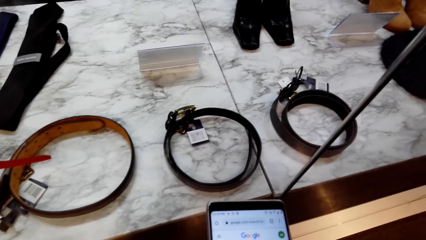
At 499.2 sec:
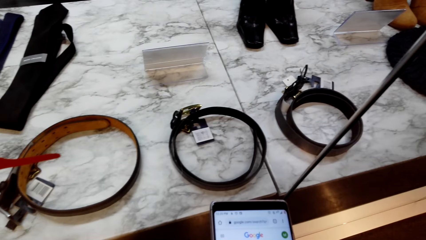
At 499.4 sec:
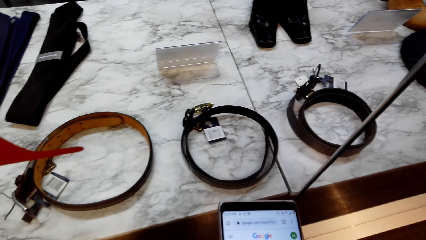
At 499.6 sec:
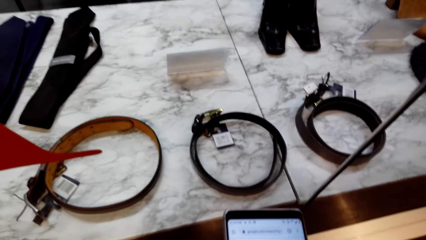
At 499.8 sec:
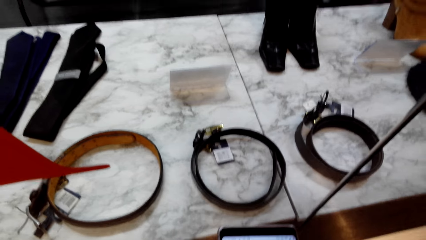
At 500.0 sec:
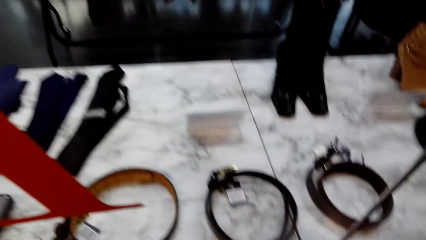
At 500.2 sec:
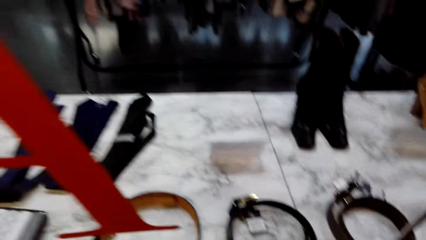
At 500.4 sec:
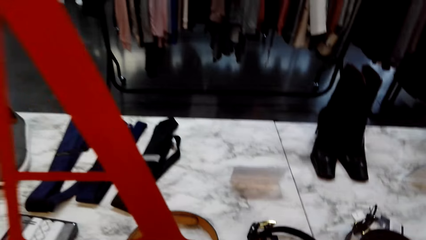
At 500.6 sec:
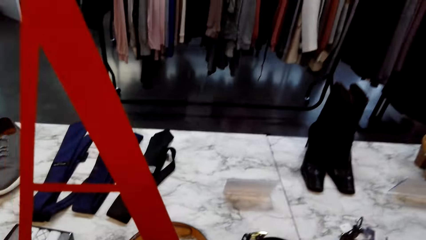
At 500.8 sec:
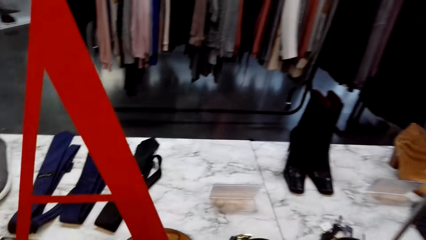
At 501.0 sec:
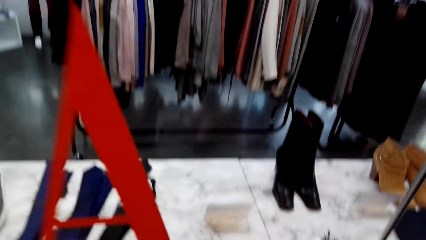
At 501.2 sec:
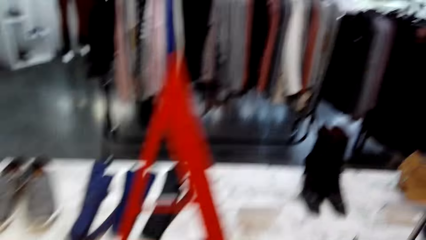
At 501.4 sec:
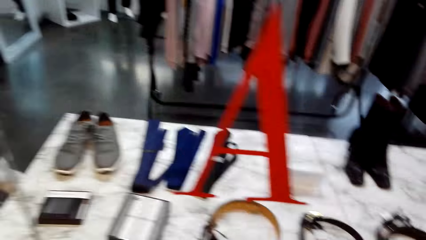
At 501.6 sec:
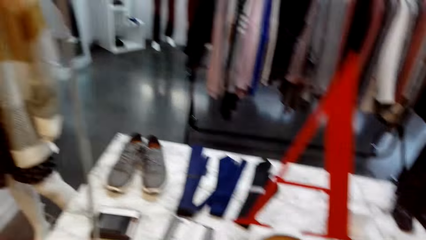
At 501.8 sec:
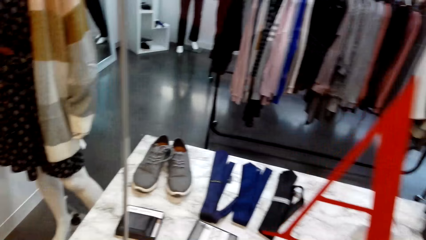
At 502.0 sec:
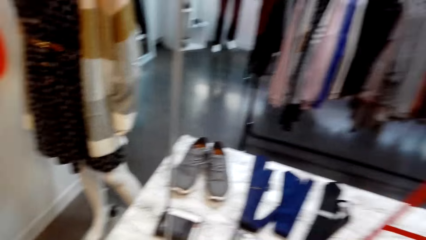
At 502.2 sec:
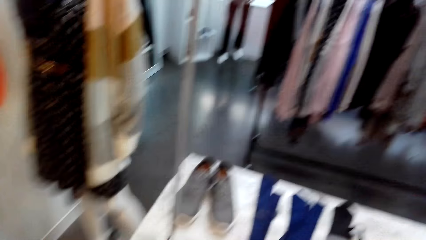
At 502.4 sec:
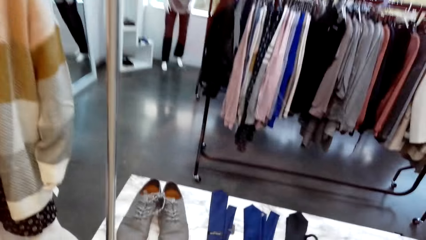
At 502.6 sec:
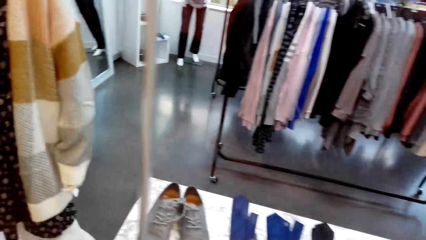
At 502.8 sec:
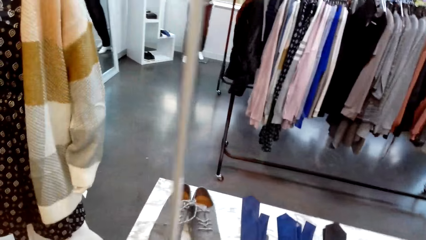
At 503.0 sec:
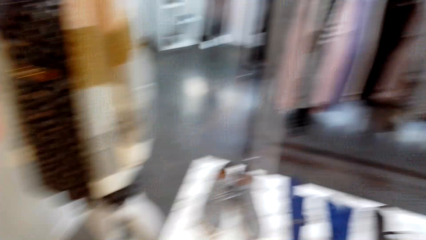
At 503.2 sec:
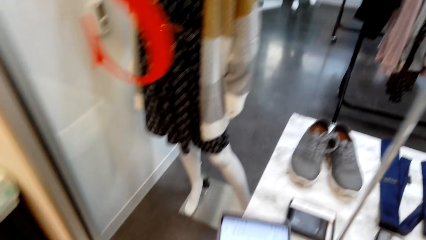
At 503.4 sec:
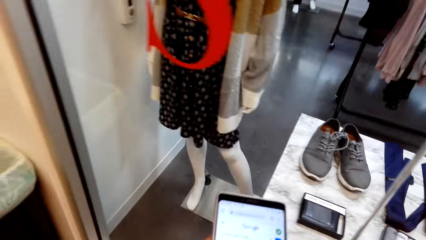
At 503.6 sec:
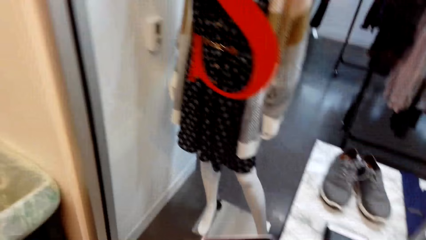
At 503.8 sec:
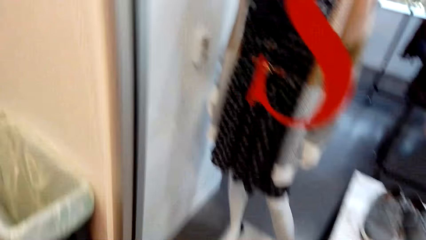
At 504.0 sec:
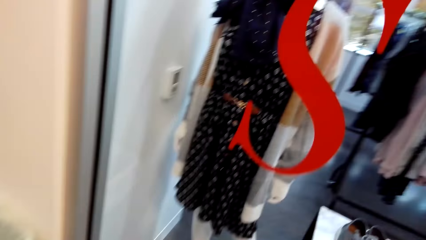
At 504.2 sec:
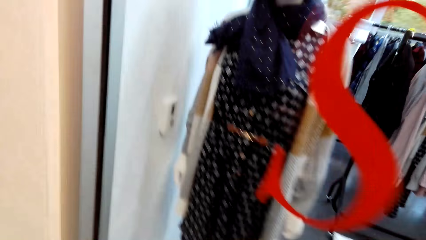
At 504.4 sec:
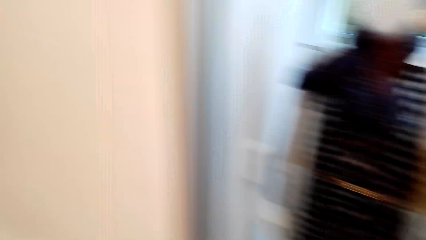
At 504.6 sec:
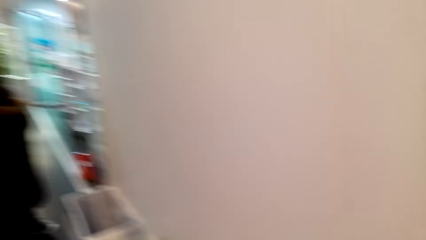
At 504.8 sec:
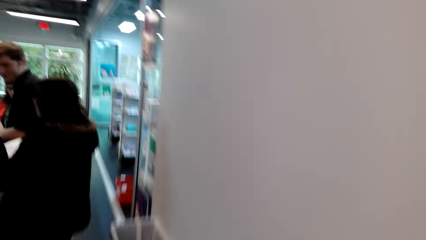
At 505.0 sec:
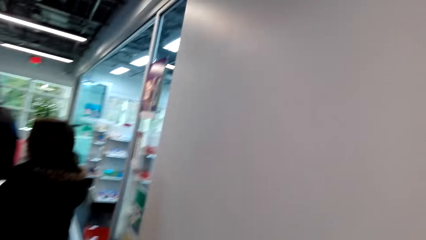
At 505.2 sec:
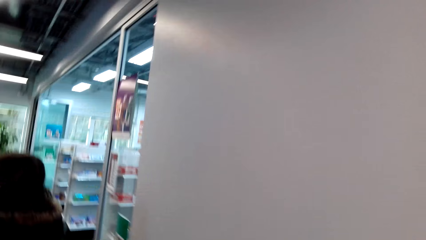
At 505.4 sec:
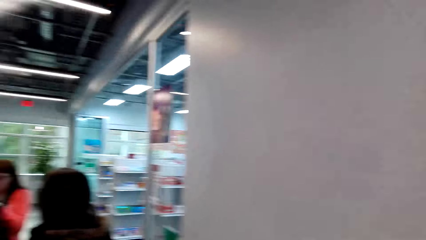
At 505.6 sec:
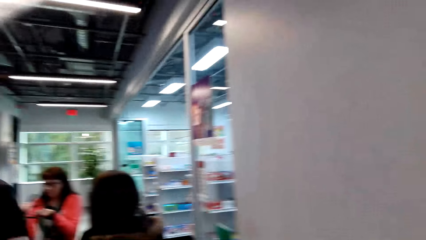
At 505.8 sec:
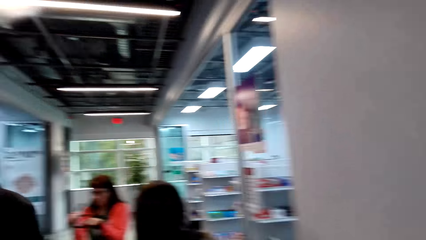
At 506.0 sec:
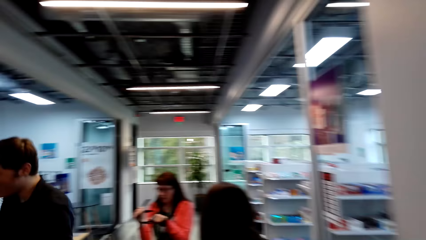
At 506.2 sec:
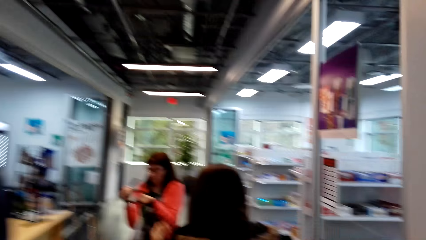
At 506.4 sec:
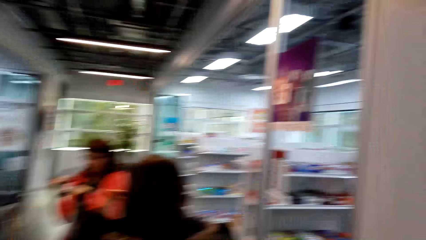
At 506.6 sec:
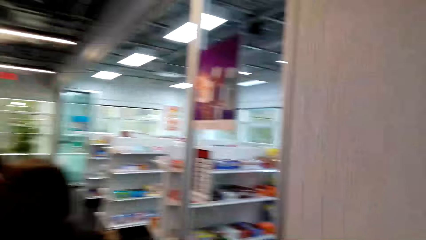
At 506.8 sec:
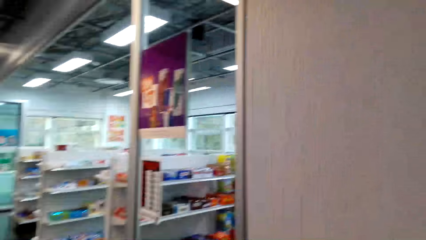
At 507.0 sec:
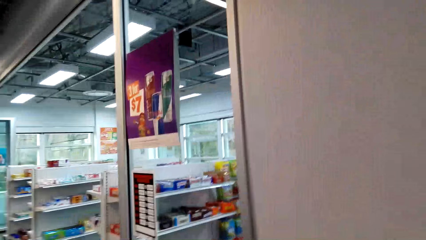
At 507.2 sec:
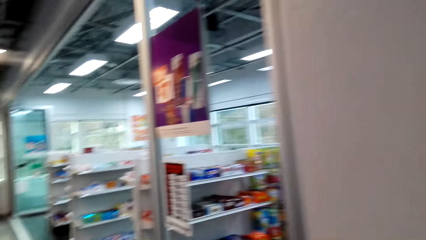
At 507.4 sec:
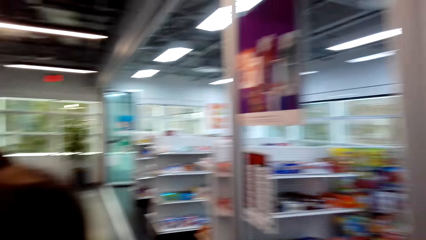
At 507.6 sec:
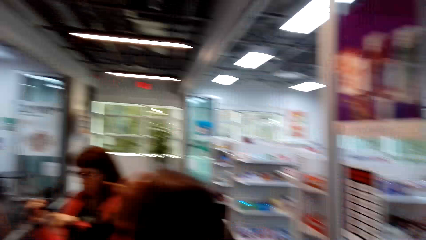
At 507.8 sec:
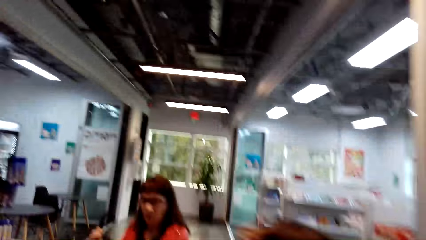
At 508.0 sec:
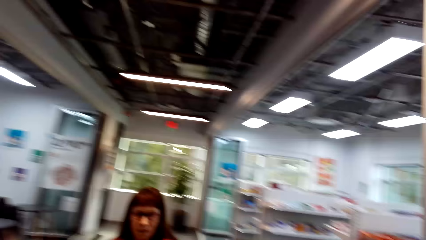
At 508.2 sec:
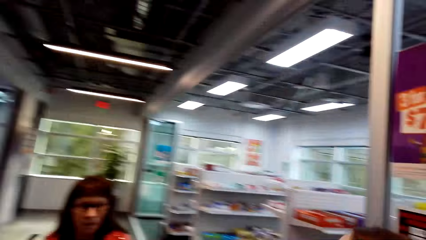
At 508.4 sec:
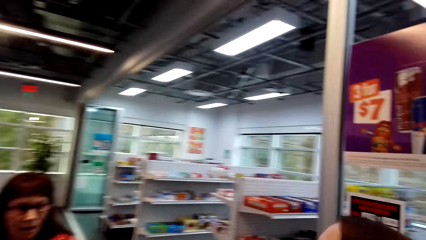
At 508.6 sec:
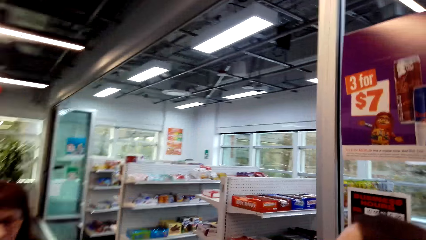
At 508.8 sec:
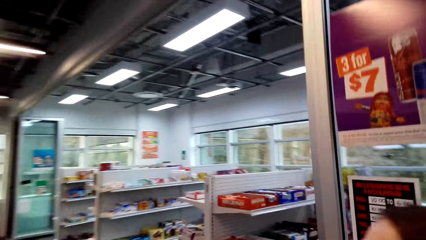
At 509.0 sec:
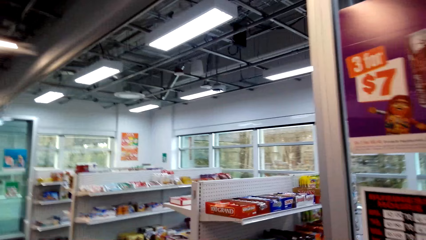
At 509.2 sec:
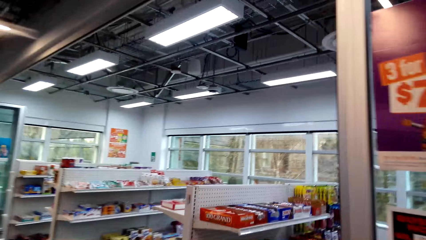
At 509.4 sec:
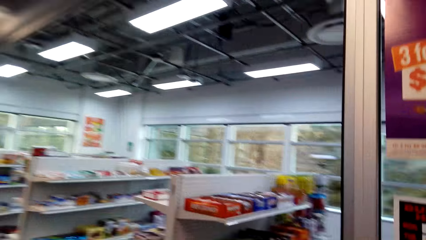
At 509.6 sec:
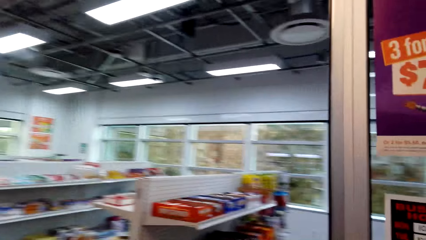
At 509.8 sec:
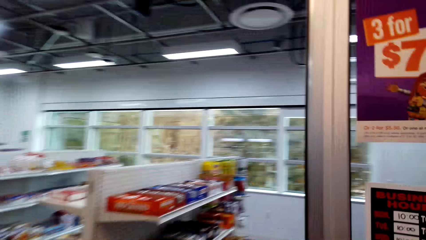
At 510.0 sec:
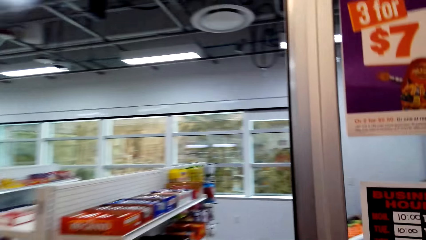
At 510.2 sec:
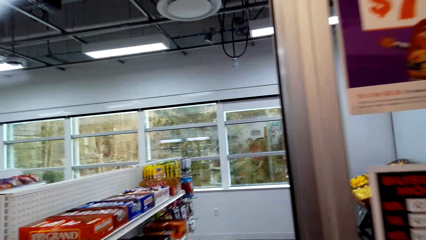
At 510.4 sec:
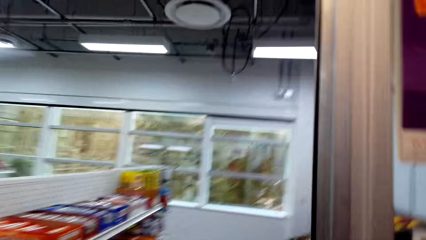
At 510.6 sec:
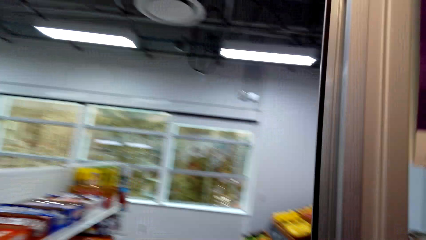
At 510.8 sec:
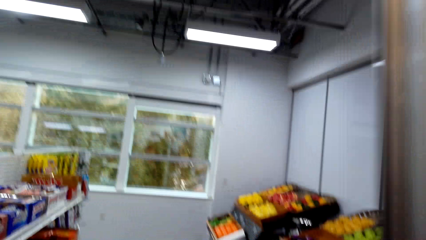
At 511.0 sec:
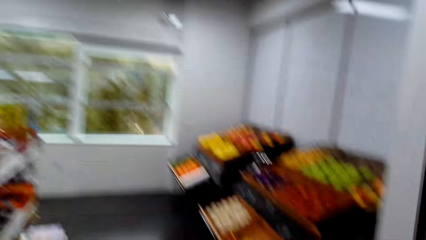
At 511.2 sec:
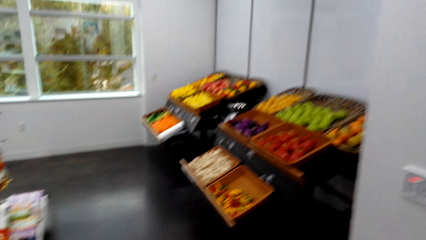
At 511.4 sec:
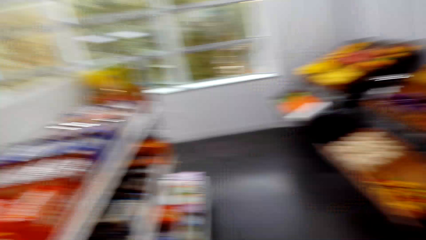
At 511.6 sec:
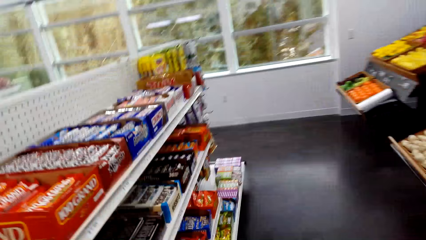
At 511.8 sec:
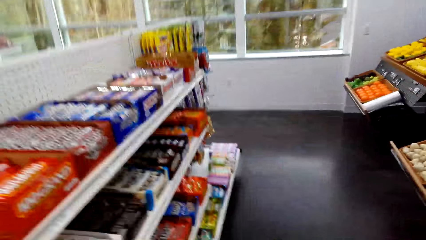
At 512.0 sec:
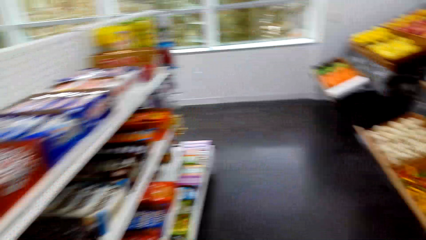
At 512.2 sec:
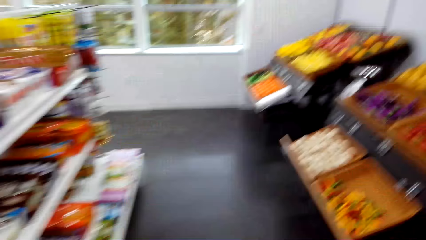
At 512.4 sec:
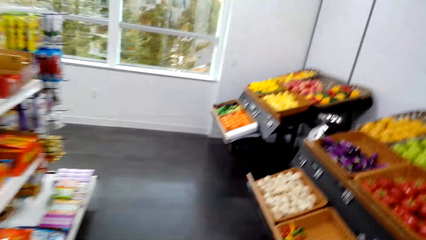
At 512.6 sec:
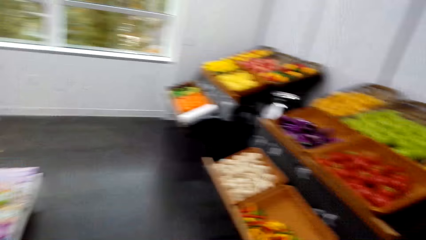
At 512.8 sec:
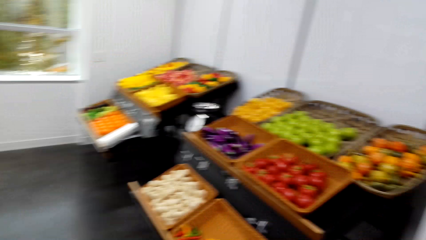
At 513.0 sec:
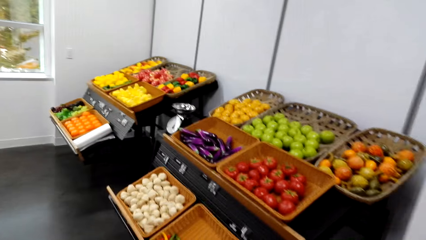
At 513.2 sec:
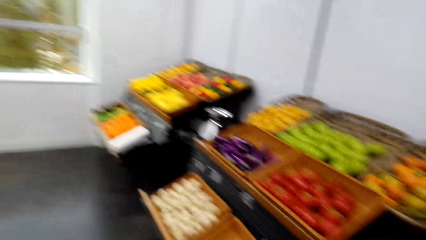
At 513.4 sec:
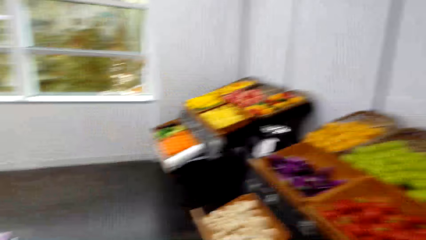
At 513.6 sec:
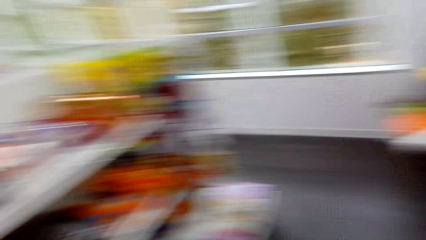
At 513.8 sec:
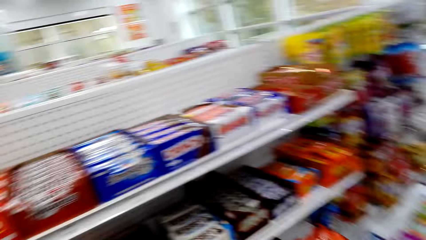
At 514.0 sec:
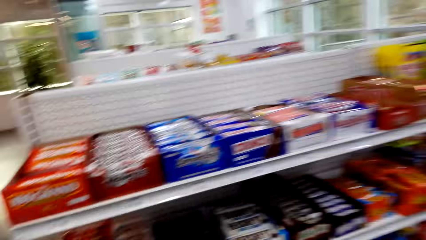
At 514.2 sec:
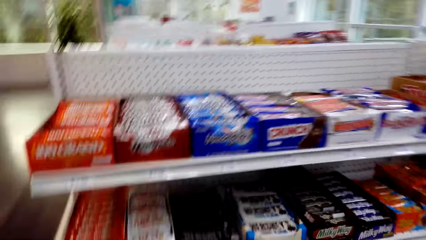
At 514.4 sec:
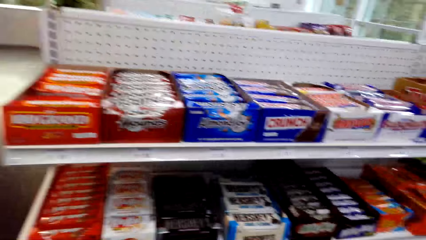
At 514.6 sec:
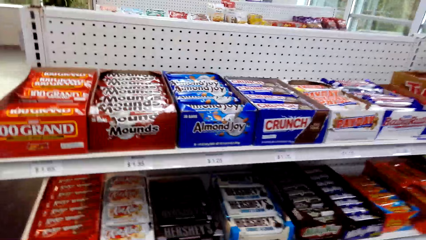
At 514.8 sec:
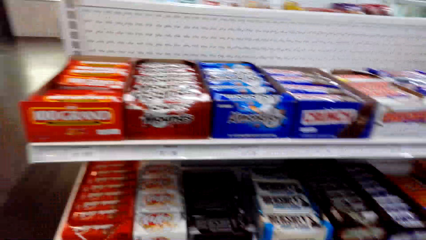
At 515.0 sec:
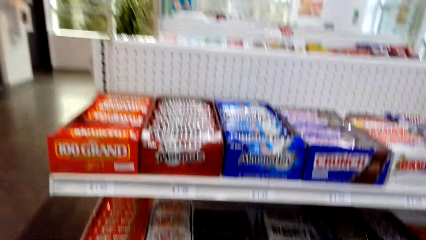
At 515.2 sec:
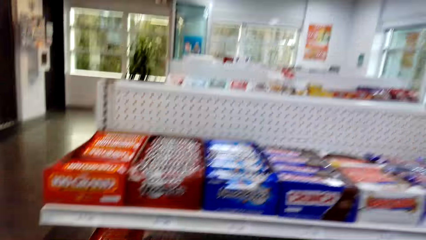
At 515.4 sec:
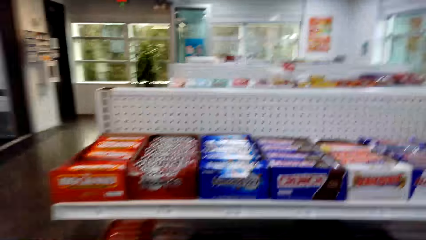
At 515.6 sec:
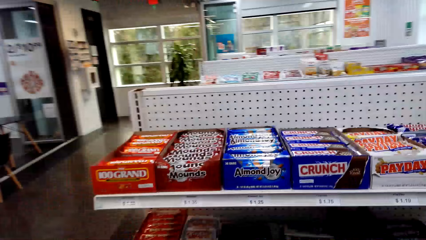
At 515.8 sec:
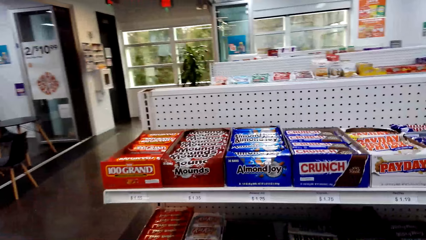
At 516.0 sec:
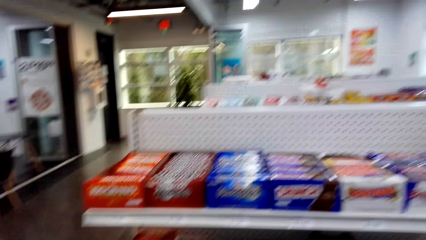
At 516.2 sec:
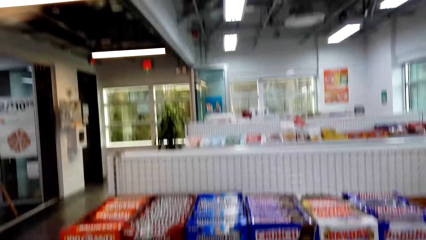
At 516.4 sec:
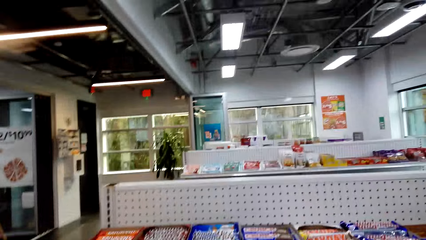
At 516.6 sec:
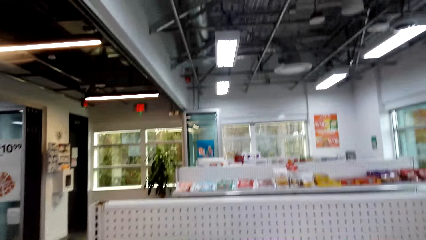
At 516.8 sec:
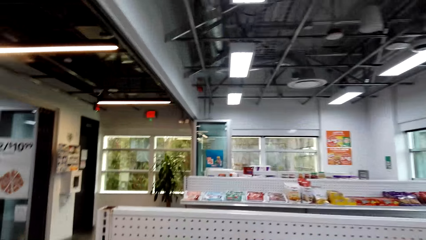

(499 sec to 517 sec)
The camera wearer stares at the phone. They look around. They walk around. They stare at the phone. They talk. They turn around. They walk in the mall. They look around. They enter the supermarket. They look around. They walk in the supermarket.
